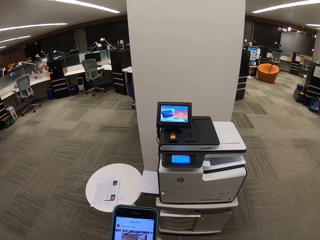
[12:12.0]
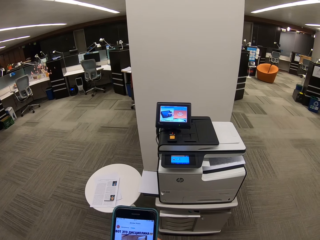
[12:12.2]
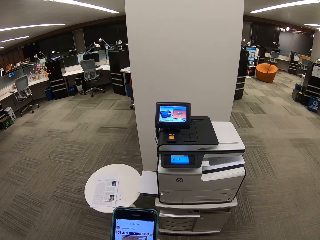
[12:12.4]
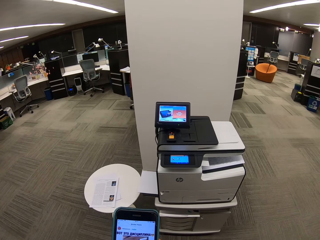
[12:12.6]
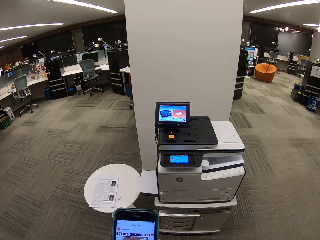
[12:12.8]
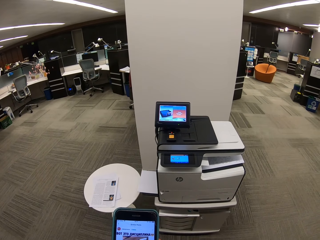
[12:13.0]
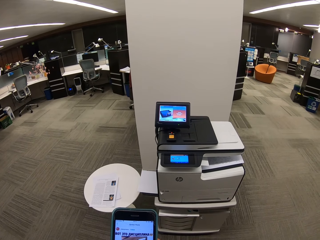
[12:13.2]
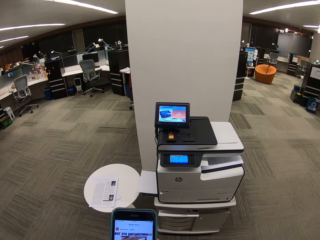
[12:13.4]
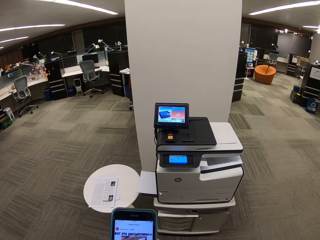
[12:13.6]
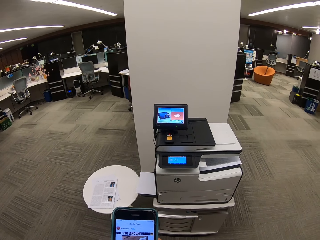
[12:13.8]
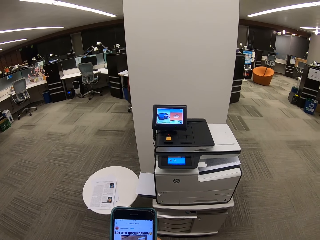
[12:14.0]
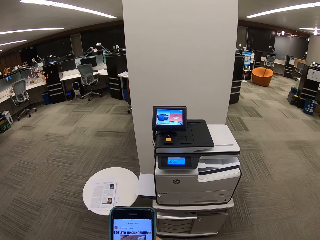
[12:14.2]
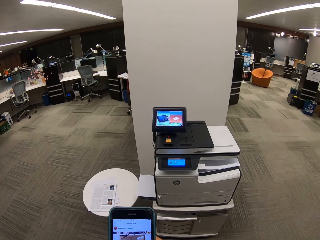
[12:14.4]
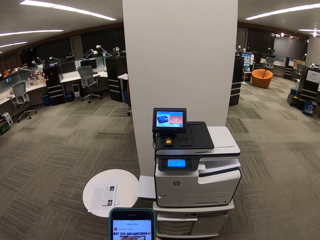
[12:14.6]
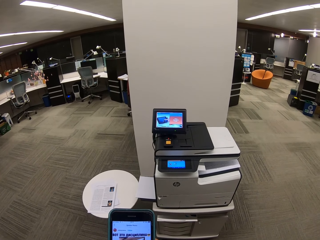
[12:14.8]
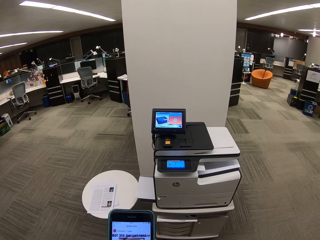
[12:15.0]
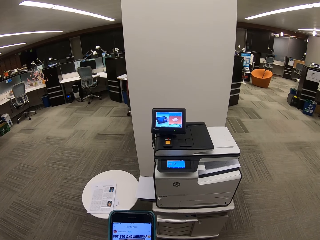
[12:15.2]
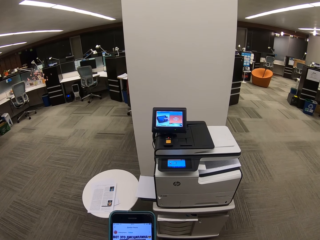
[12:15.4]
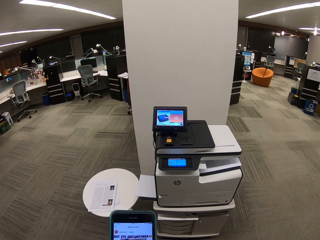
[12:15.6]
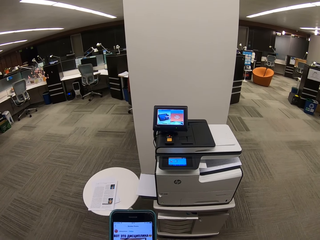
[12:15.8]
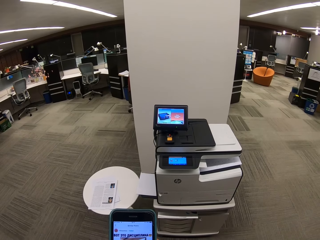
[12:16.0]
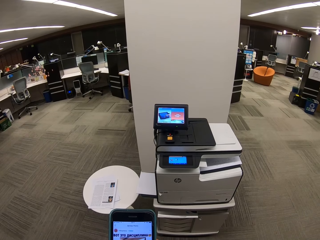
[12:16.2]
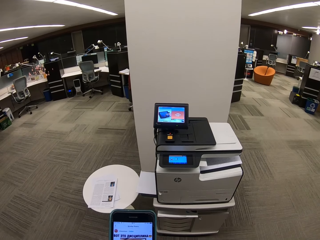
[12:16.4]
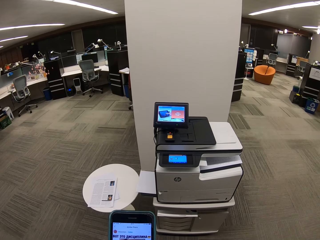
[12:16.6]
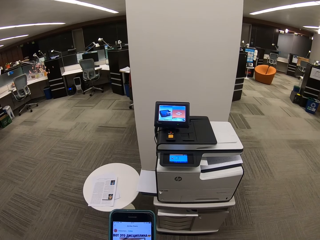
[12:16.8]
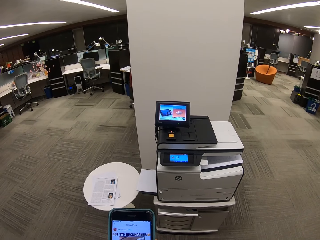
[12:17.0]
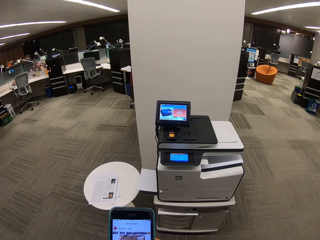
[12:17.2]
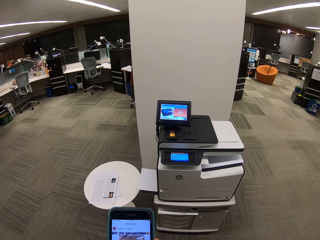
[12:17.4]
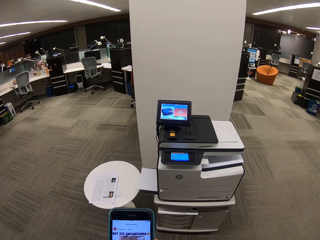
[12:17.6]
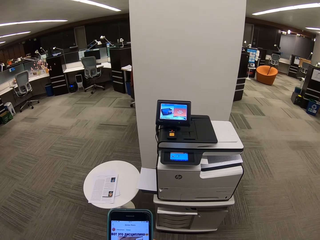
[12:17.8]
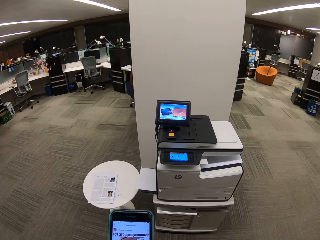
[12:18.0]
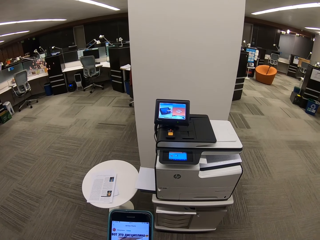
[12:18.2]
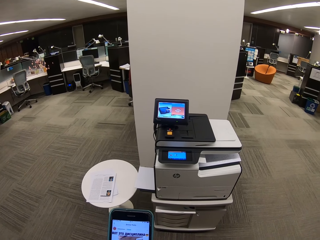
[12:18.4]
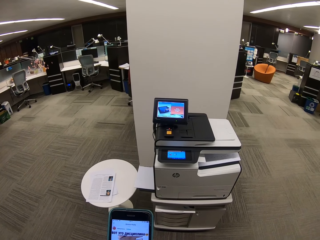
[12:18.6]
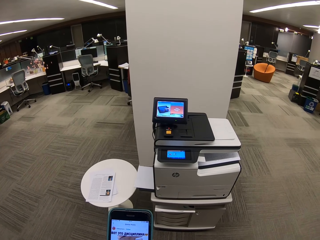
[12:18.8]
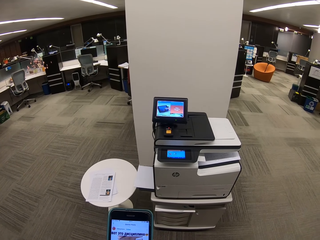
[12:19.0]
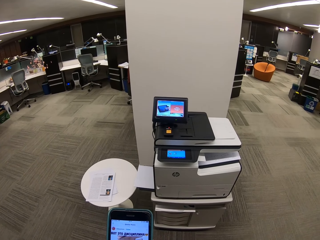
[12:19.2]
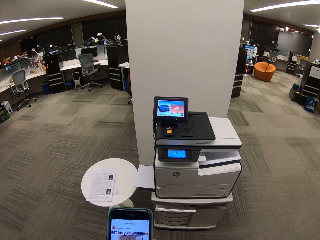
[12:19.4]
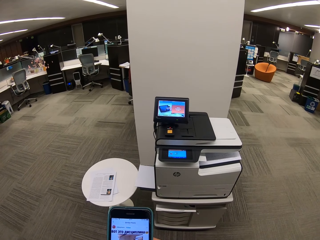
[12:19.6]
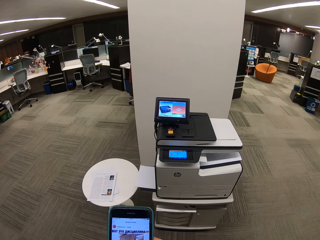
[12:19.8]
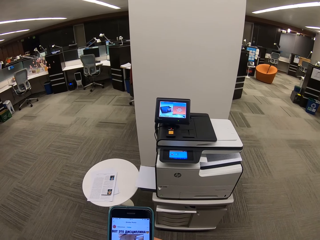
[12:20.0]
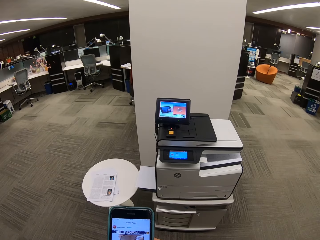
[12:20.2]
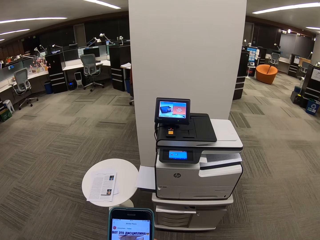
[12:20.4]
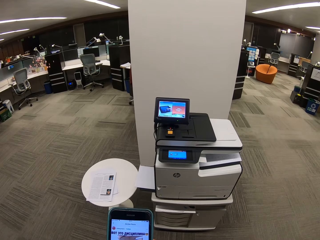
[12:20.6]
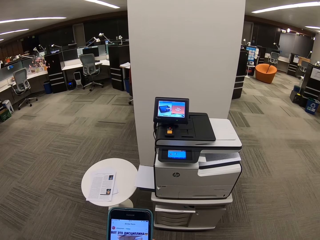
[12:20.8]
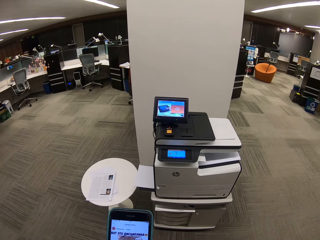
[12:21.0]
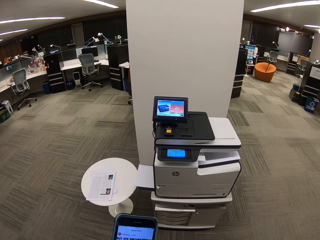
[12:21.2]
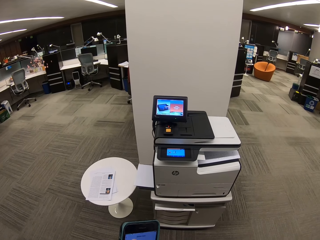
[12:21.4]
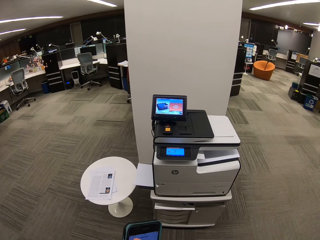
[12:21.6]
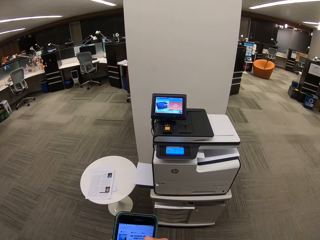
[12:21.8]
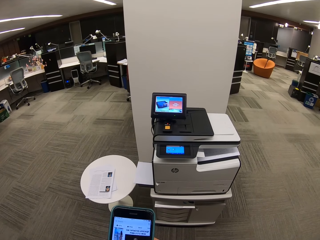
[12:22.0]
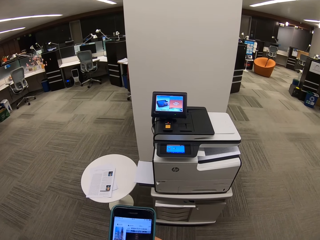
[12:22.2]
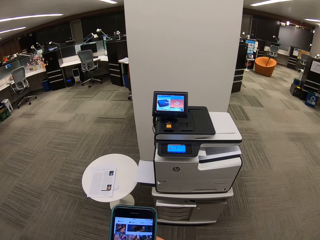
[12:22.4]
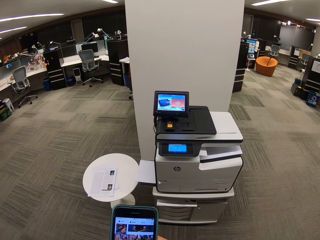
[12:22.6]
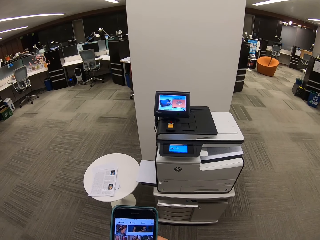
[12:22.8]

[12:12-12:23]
The camera wearer dials the phone. They dial the phone again.

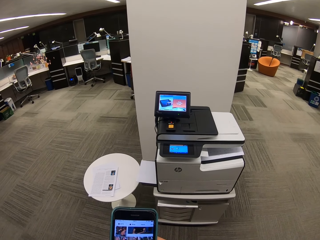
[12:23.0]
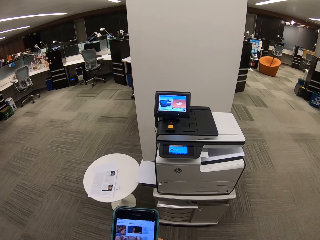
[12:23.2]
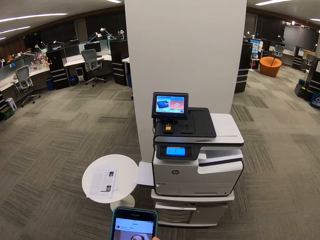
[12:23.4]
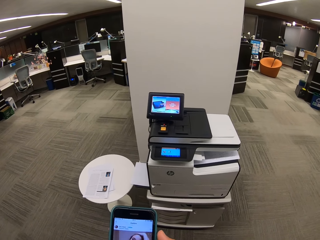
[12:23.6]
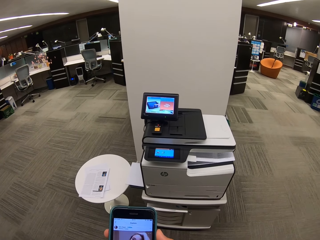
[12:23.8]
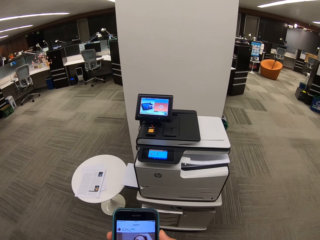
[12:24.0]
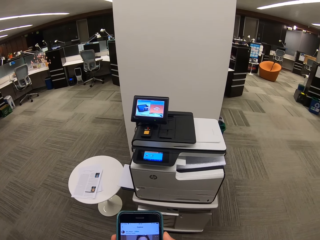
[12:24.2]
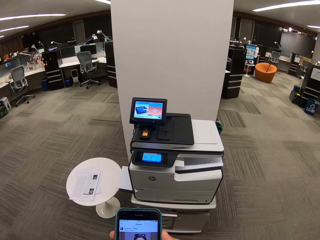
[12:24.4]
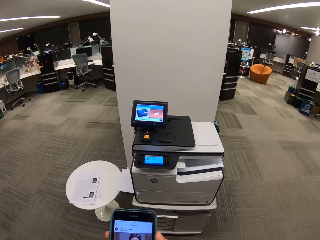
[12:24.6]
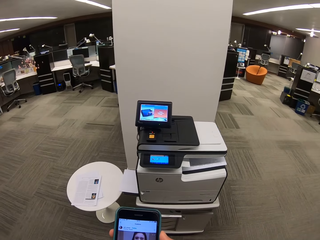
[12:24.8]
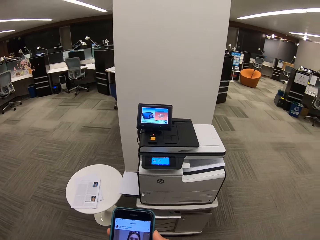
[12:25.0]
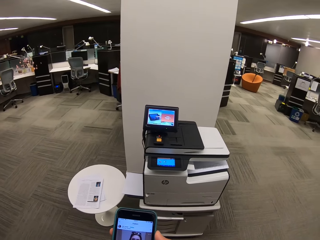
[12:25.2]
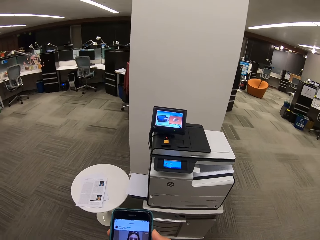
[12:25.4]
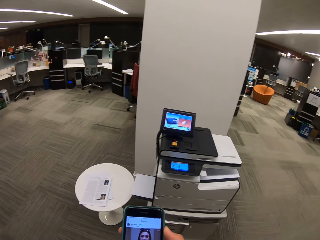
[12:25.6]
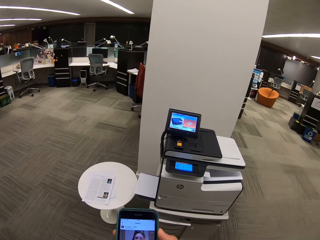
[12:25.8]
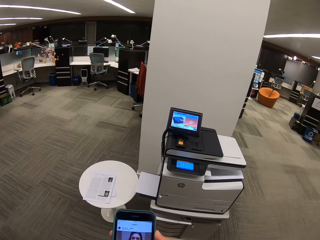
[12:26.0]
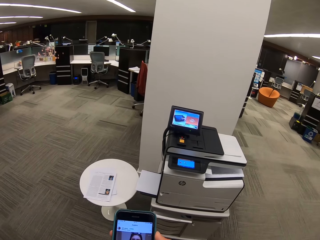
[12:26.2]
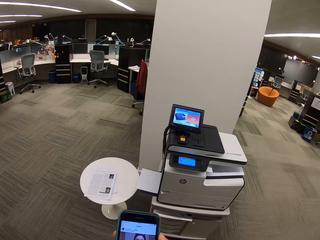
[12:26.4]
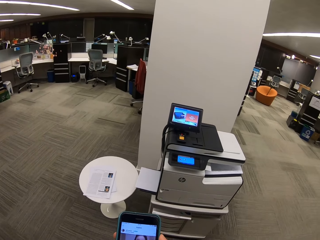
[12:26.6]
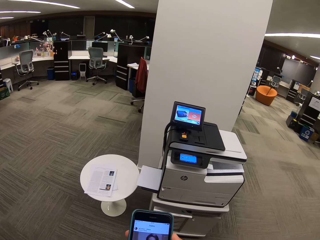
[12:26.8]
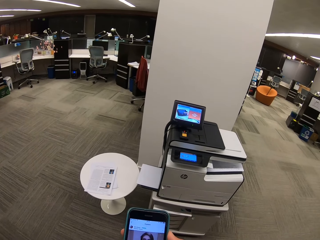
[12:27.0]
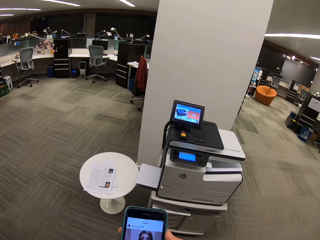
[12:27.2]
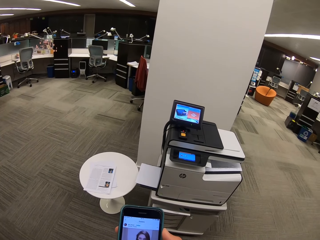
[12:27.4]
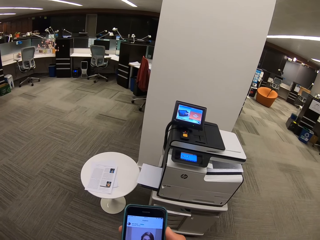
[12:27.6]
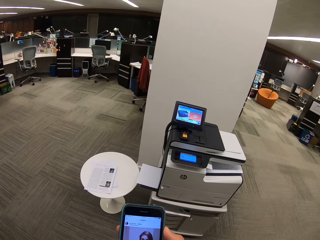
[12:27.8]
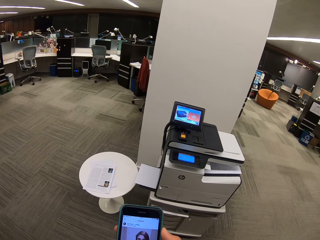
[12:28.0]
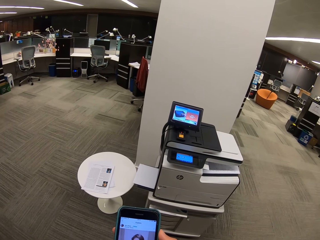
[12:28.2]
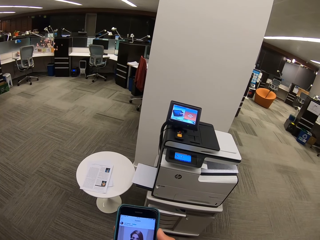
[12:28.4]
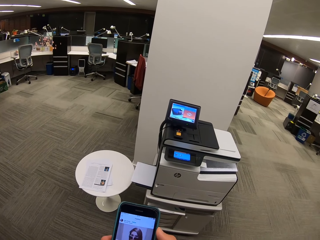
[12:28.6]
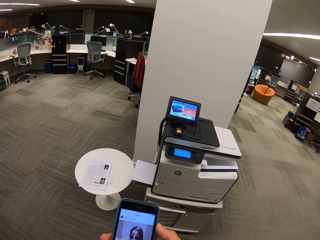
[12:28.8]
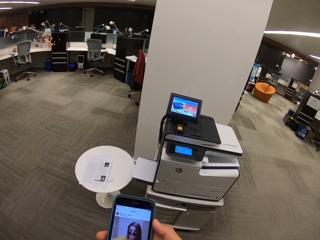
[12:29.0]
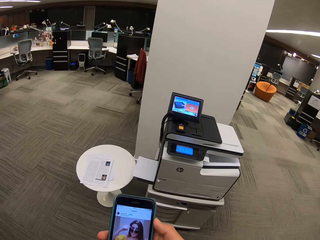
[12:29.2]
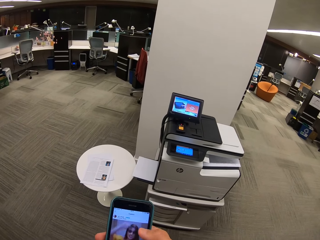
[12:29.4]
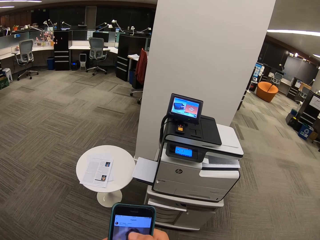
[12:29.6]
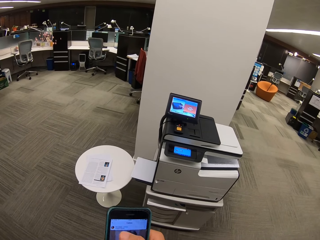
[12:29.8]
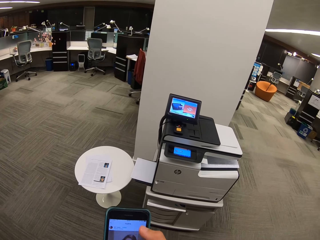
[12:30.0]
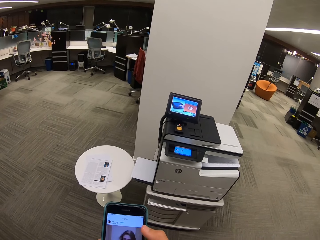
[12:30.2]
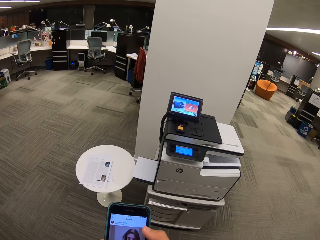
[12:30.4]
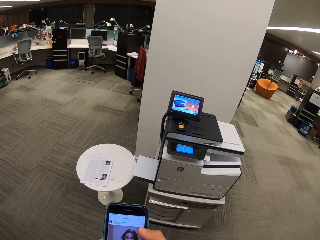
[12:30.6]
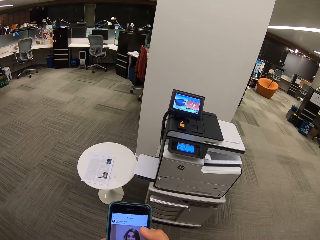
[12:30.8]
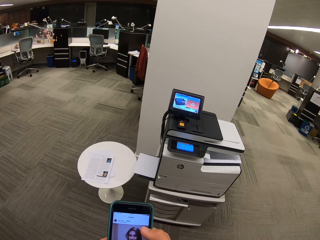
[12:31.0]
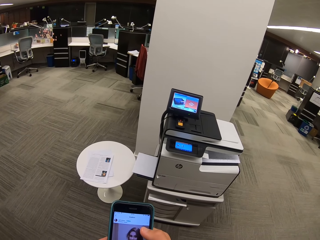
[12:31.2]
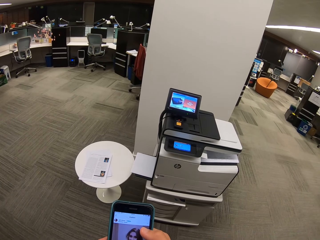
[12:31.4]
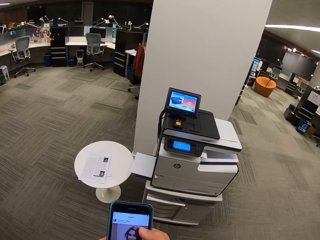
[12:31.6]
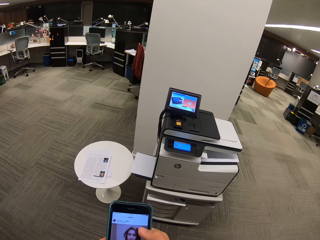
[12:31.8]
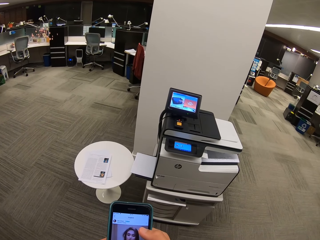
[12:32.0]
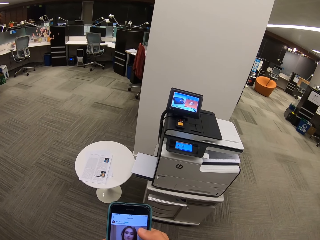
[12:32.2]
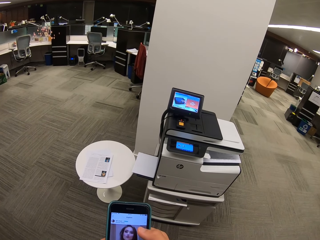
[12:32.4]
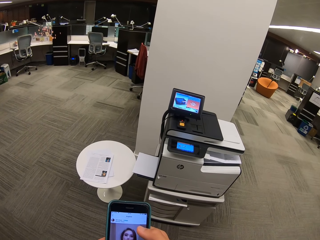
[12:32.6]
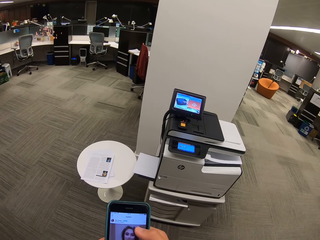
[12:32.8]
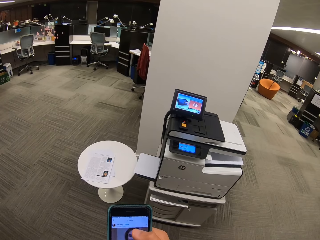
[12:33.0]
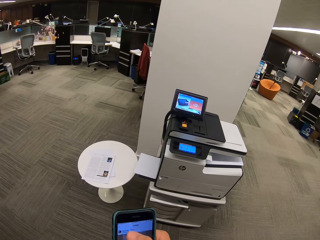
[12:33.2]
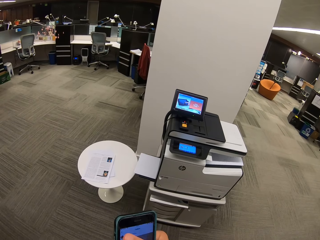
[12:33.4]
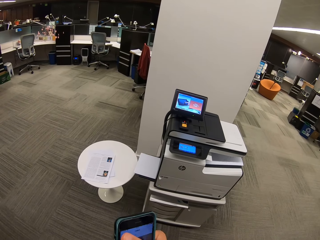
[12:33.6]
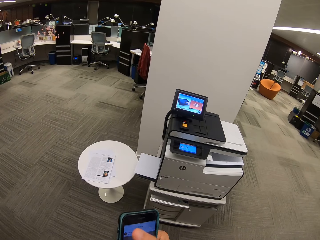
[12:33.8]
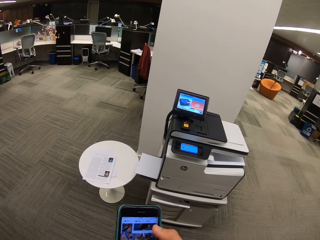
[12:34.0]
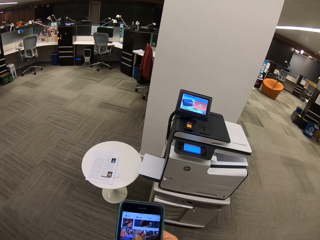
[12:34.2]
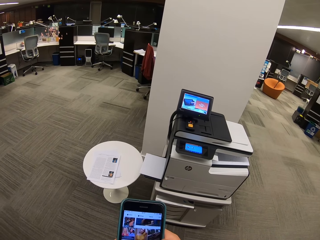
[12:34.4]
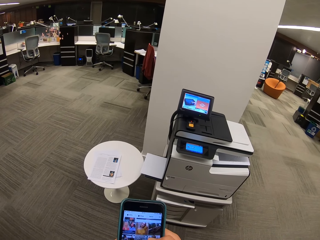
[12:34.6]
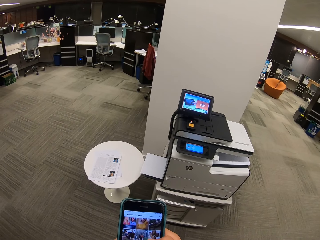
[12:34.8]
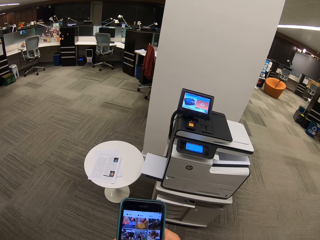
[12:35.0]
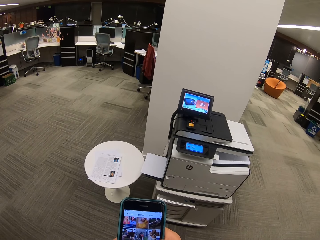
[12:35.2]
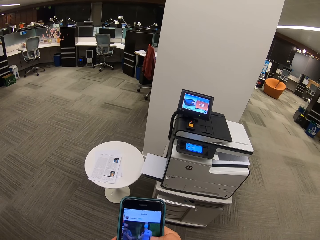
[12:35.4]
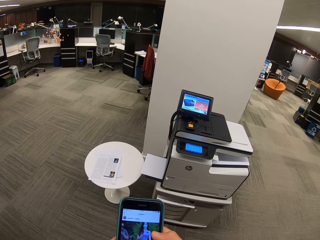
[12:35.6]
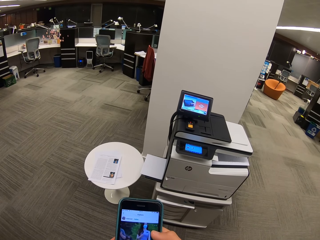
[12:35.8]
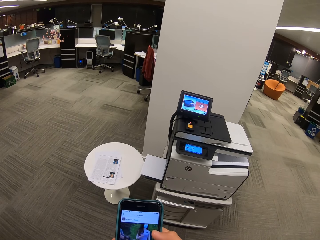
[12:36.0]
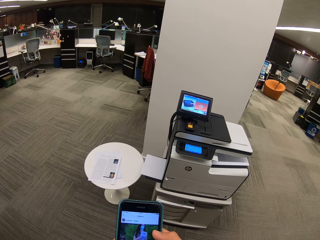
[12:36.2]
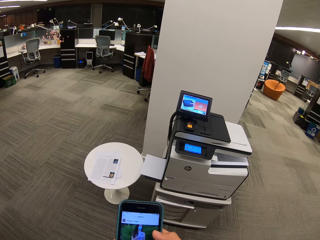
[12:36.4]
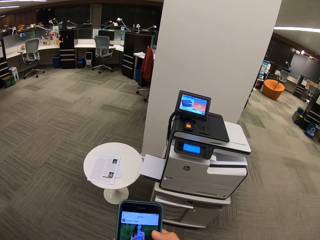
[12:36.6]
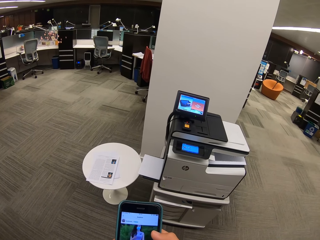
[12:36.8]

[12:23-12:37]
The camera wearer dials the phone. They dial the phone repeatedly.
